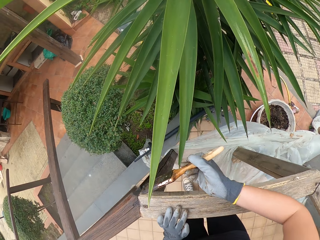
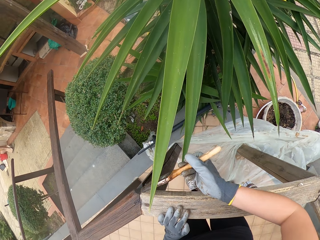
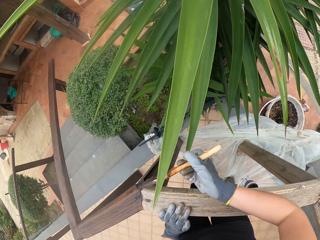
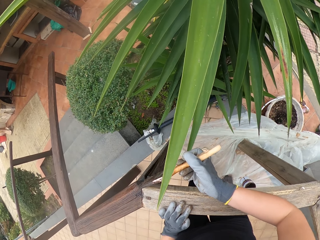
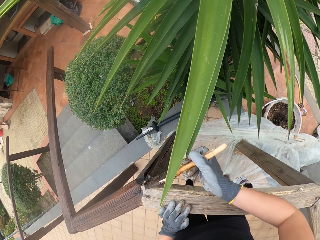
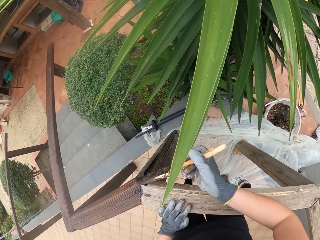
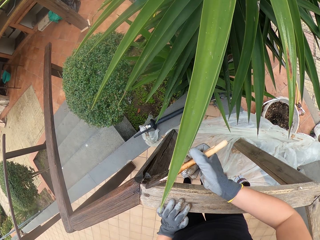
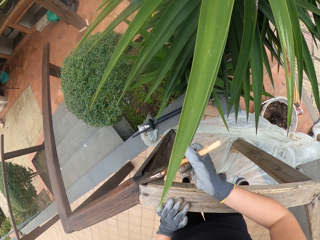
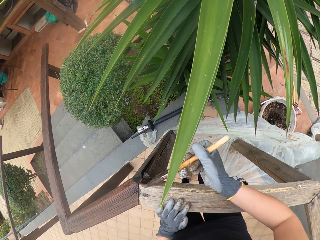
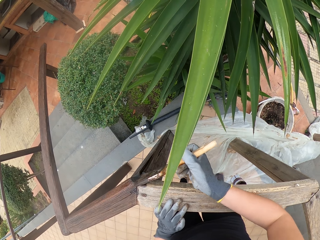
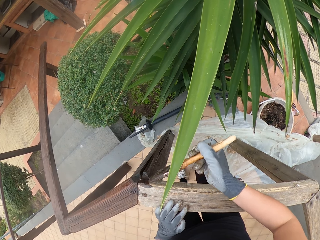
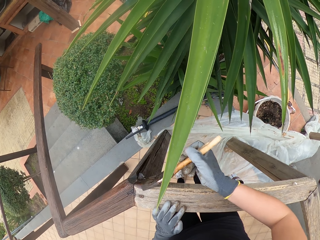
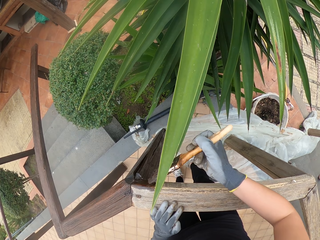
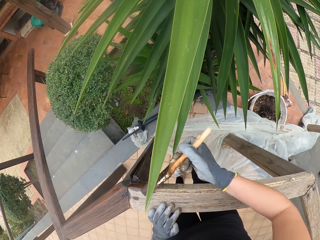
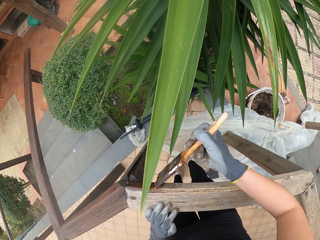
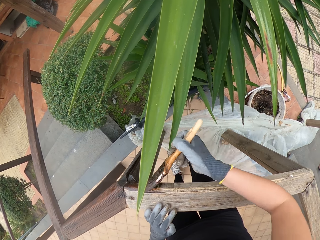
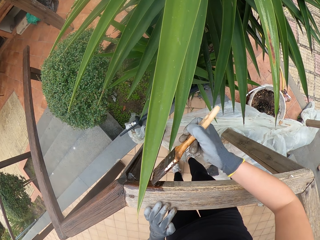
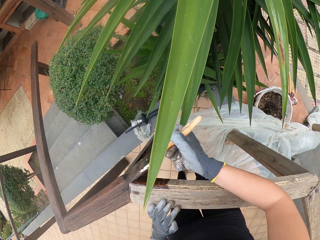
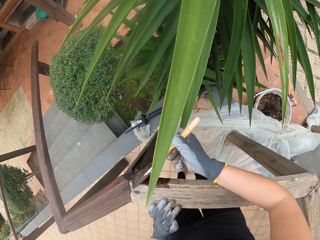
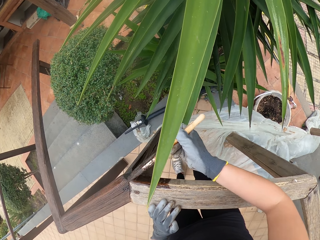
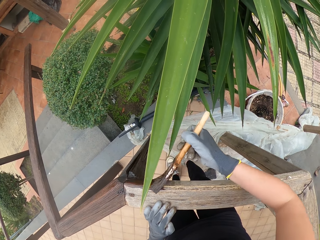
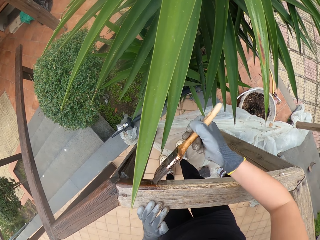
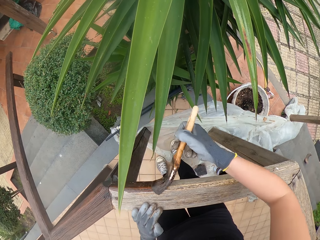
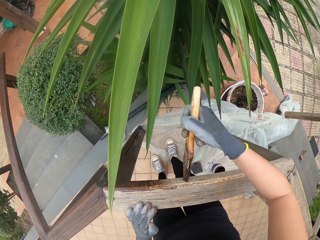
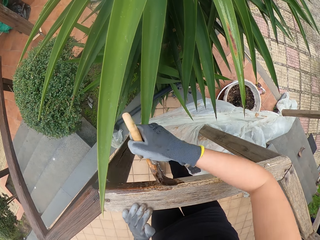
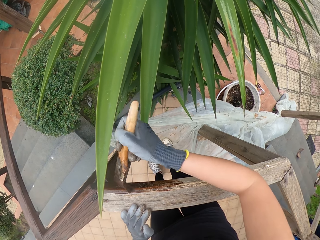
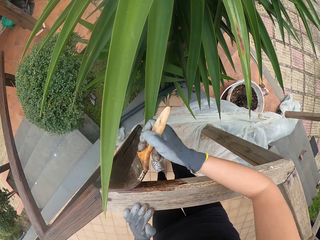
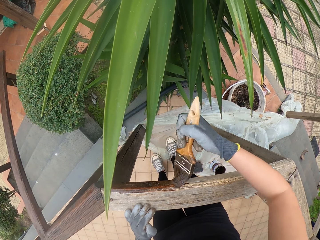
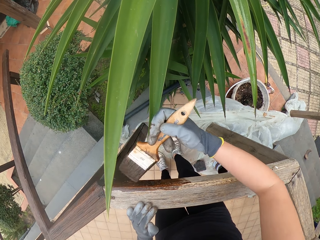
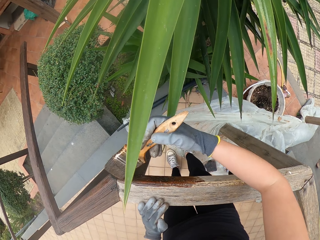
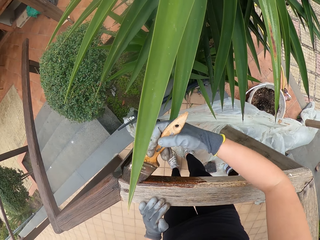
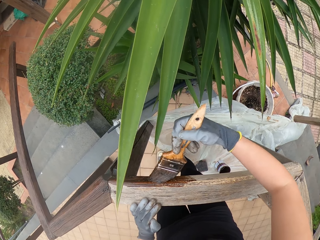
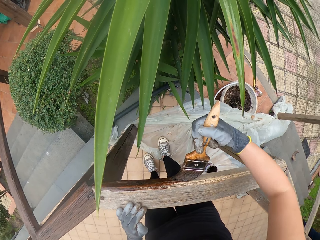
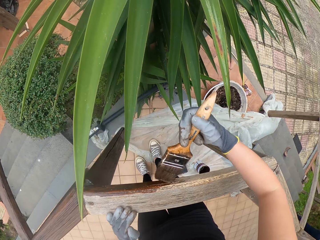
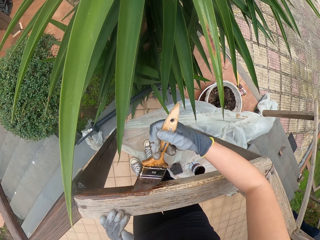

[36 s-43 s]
The camera wearer paints the wooden rail with the paint brush.

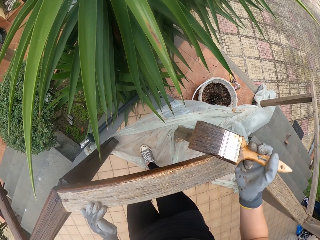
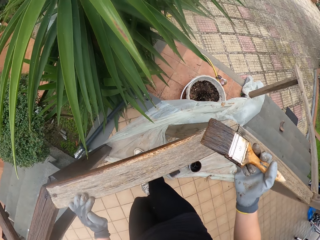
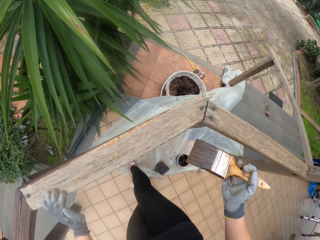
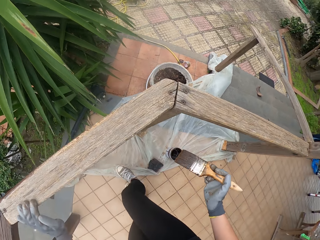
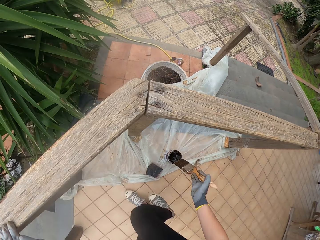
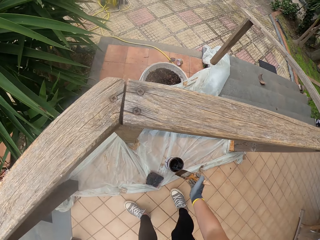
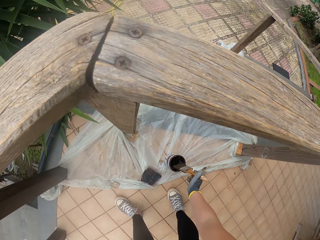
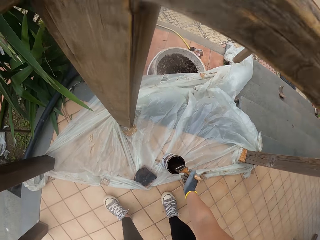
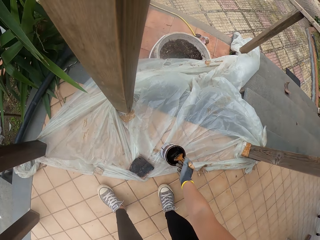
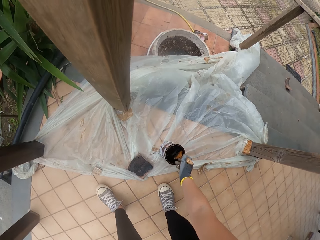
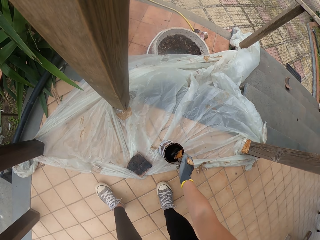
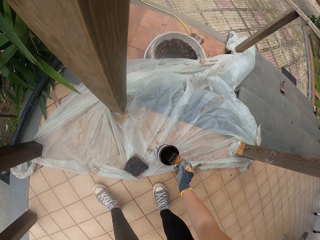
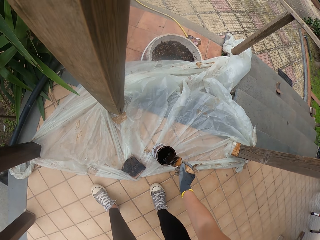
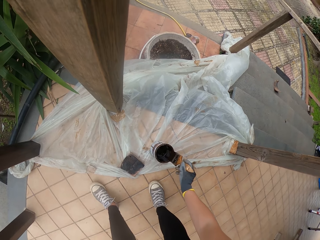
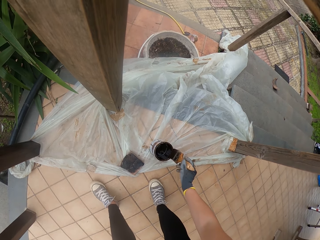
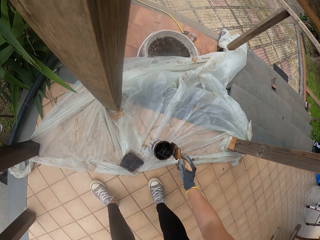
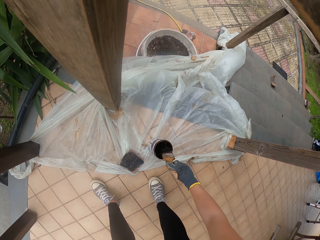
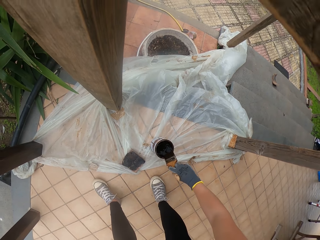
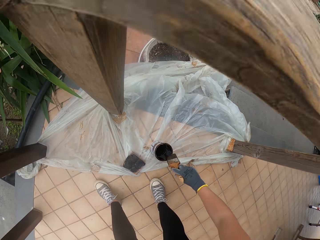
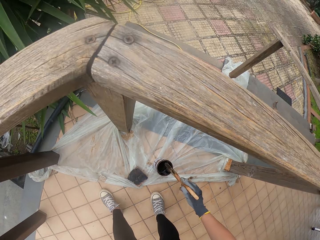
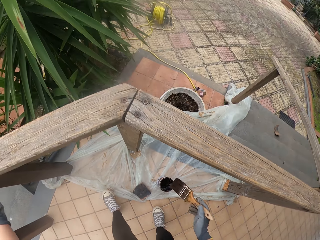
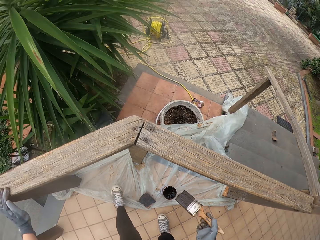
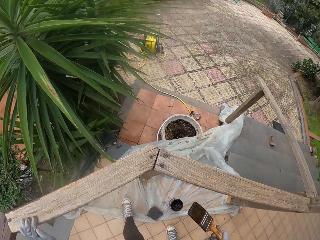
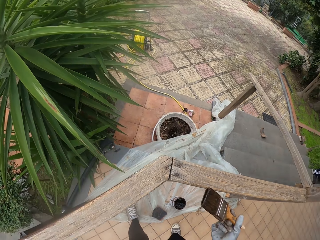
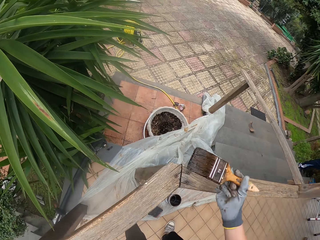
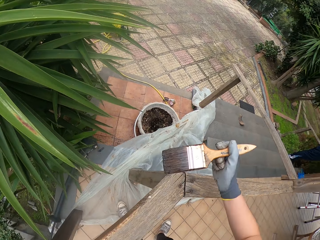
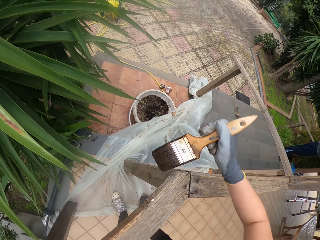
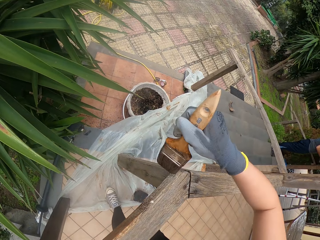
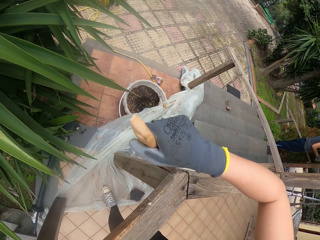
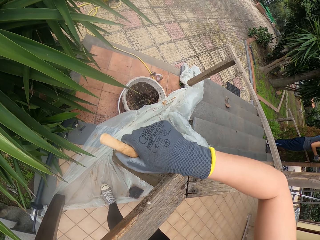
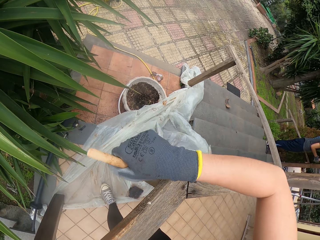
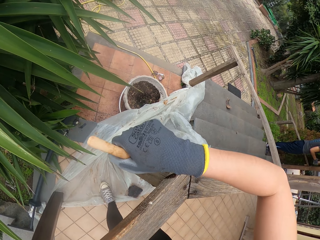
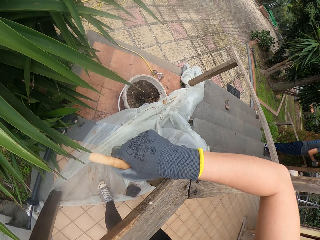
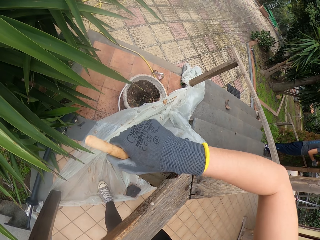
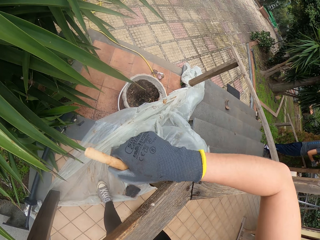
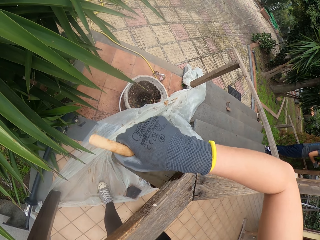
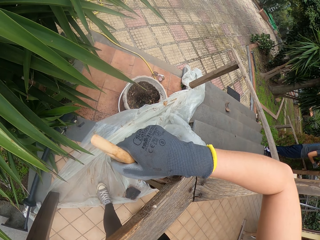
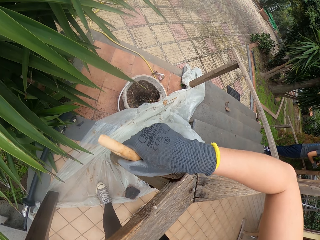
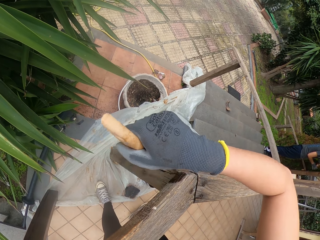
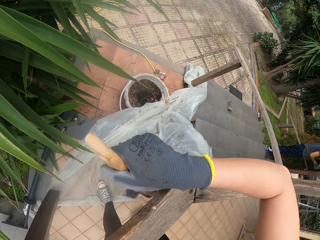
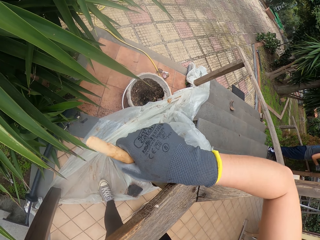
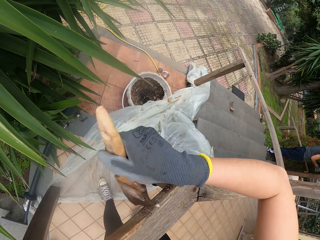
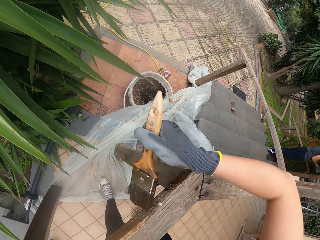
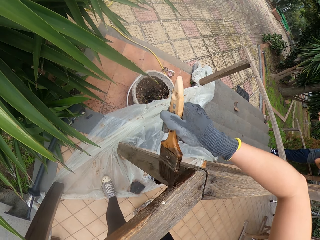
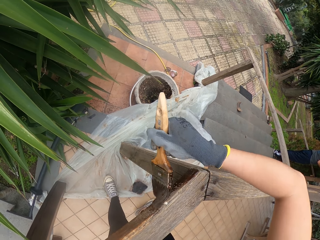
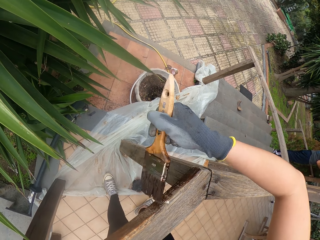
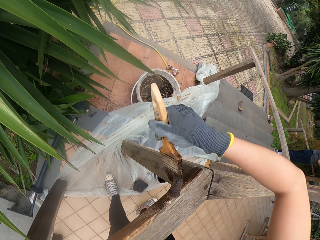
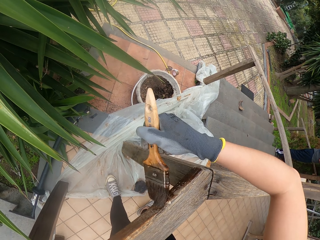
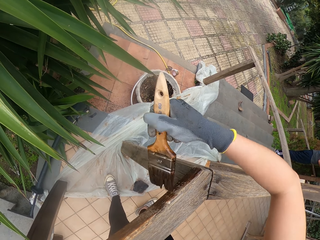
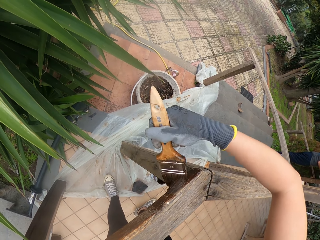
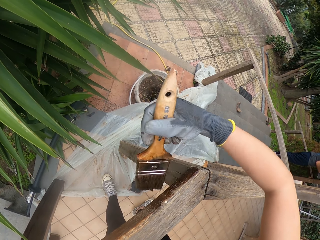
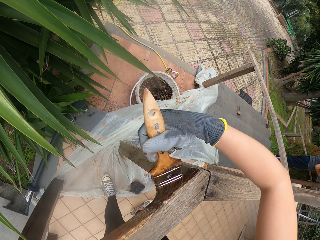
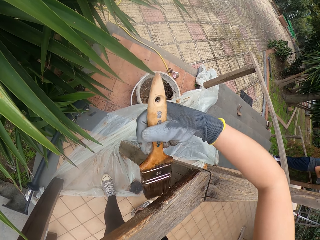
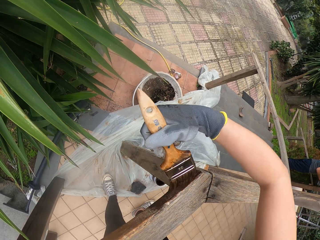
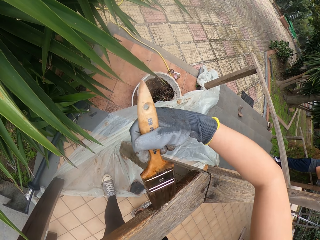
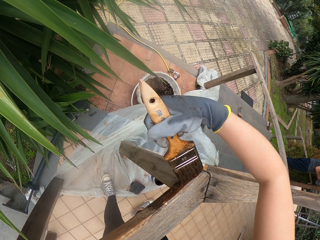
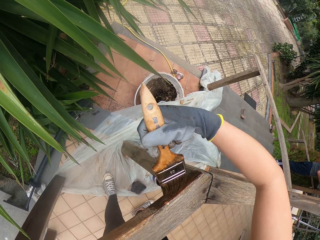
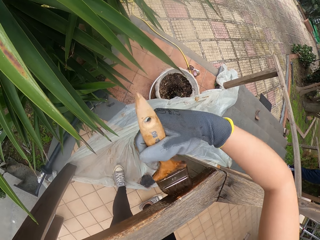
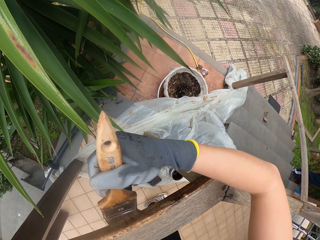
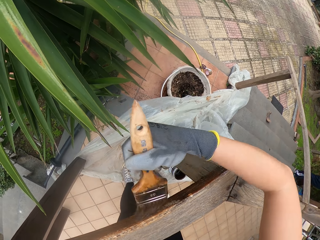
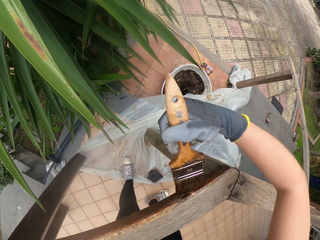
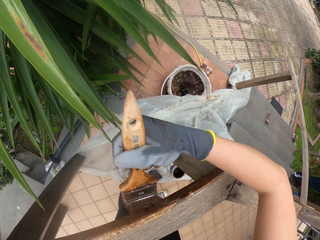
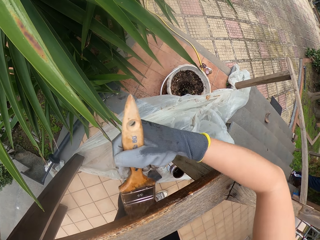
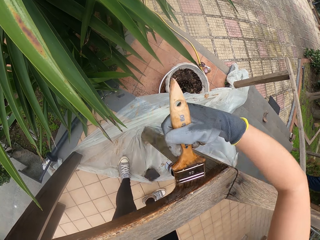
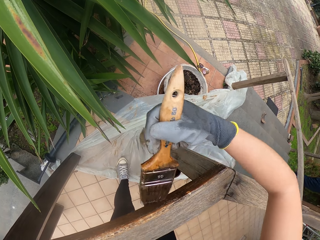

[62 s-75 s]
The camera wearer dips the brush in the paint container. They wipe the brush on the paint container. They paint the wooden rail with the paint brush.

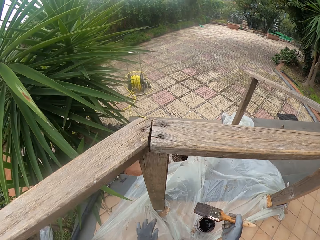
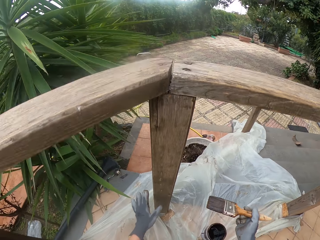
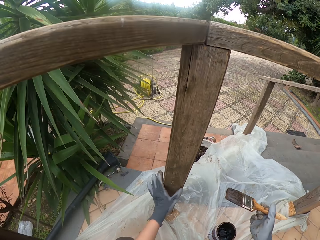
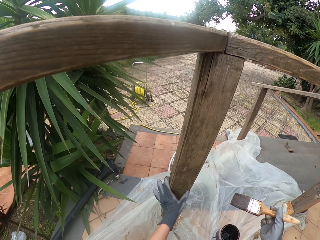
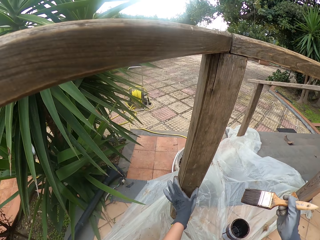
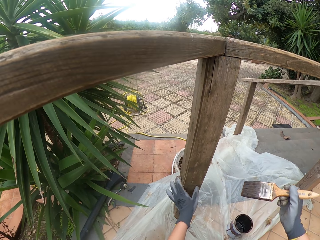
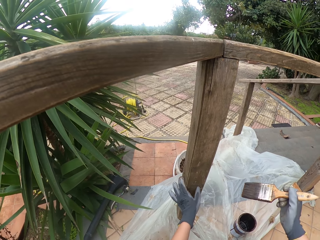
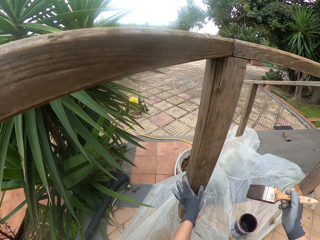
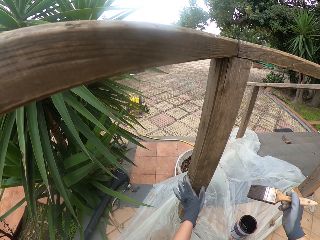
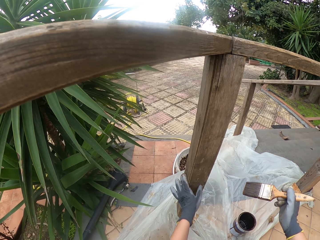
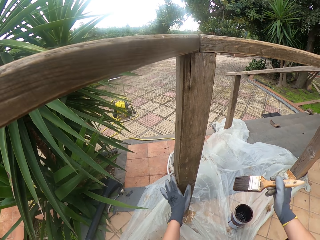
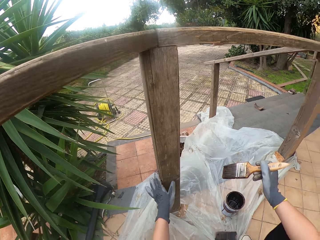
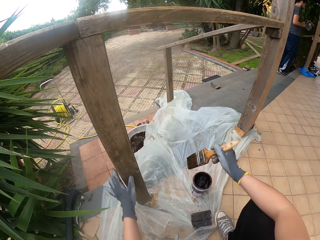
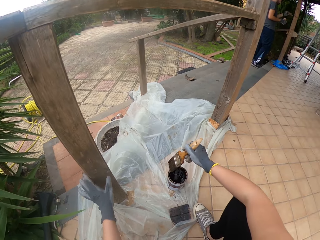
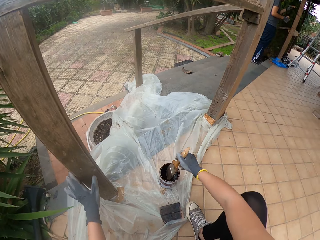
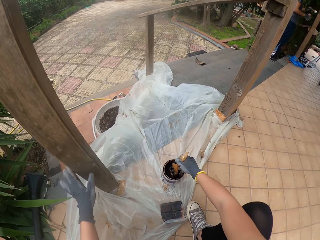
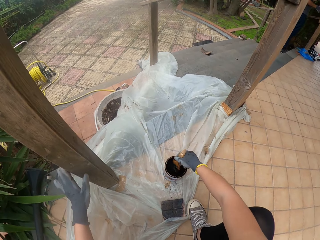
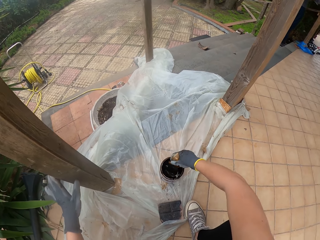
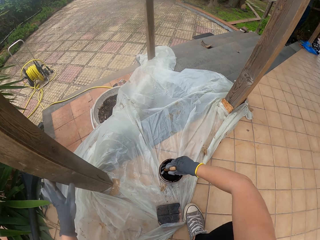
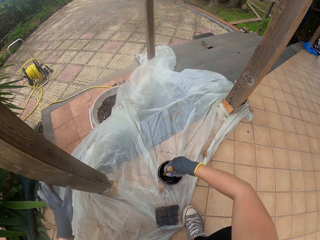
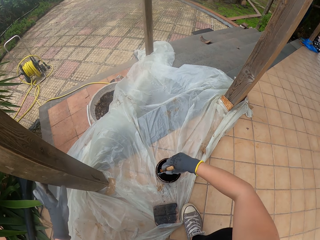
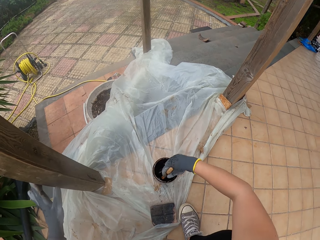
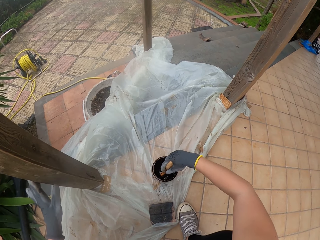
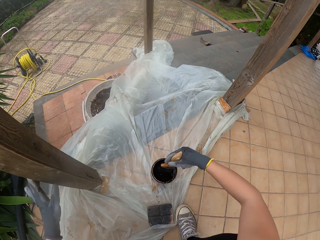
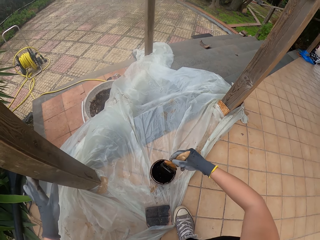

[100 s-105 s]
The camera wearer stares at the wooden rail. They dip the brush in the paint container.
